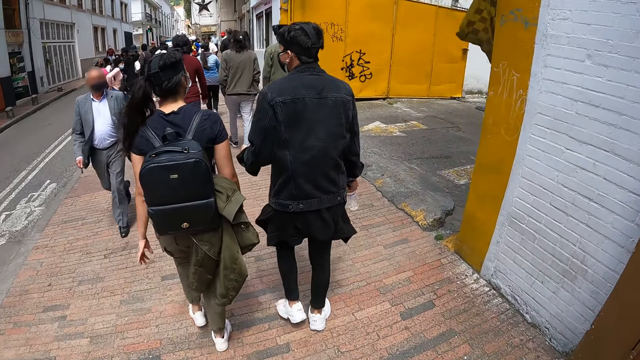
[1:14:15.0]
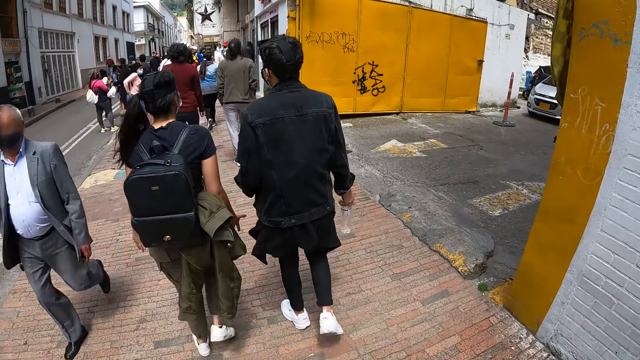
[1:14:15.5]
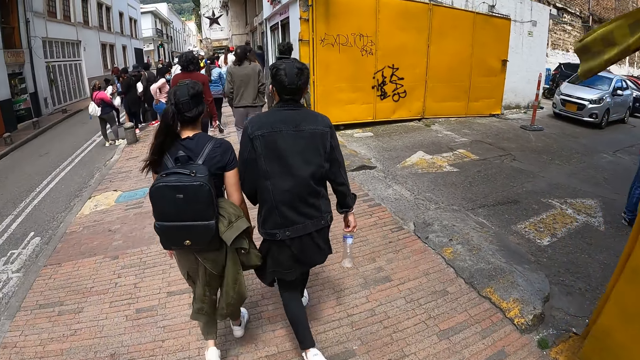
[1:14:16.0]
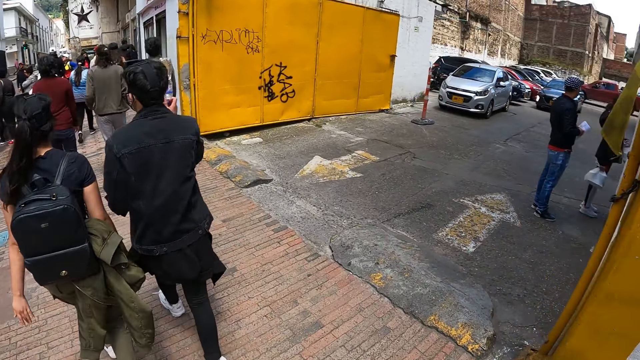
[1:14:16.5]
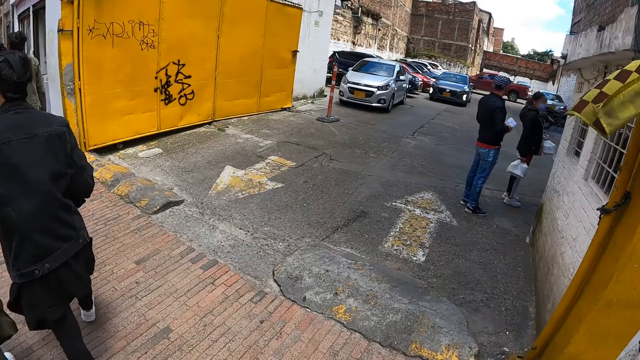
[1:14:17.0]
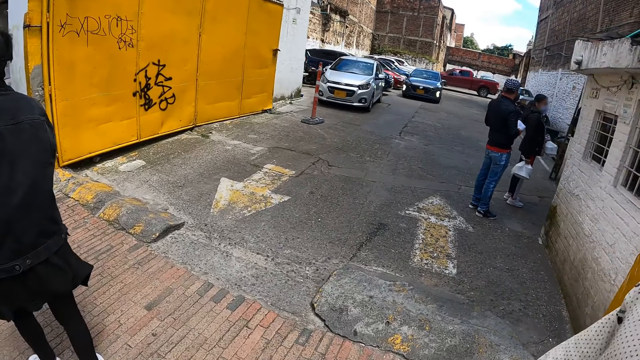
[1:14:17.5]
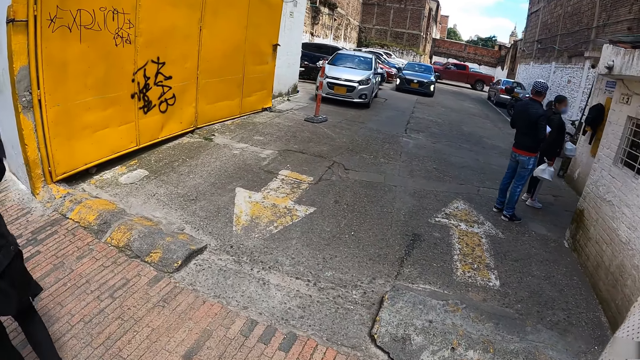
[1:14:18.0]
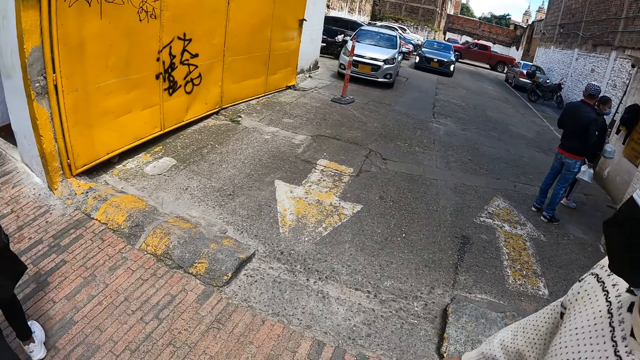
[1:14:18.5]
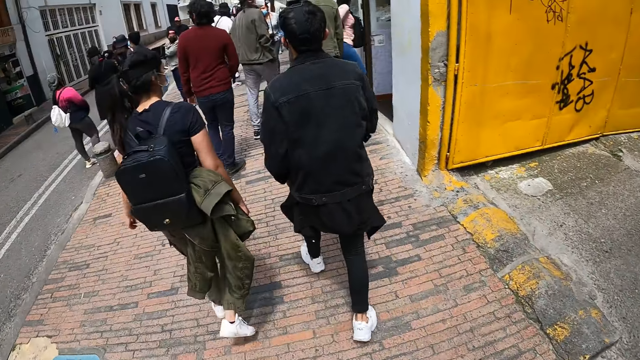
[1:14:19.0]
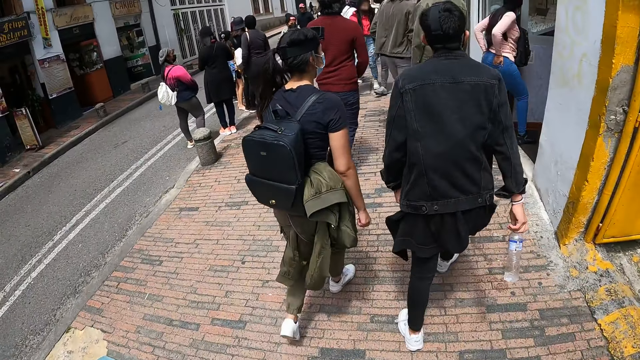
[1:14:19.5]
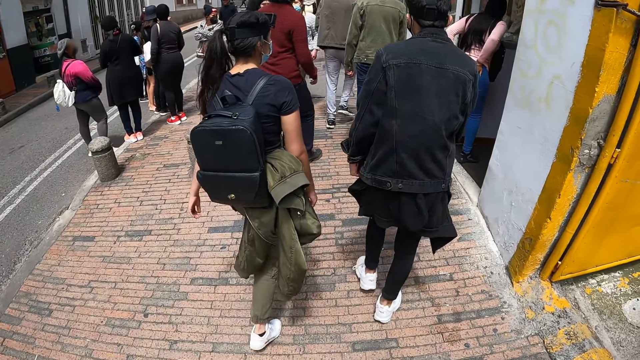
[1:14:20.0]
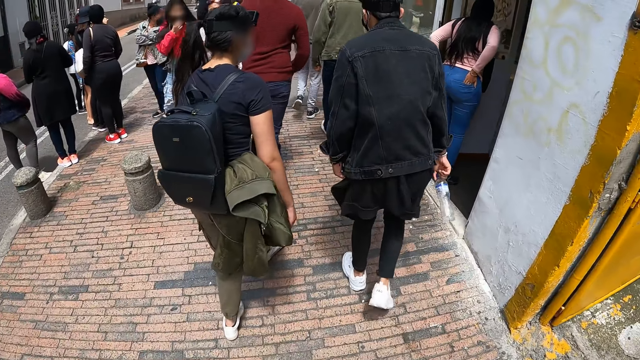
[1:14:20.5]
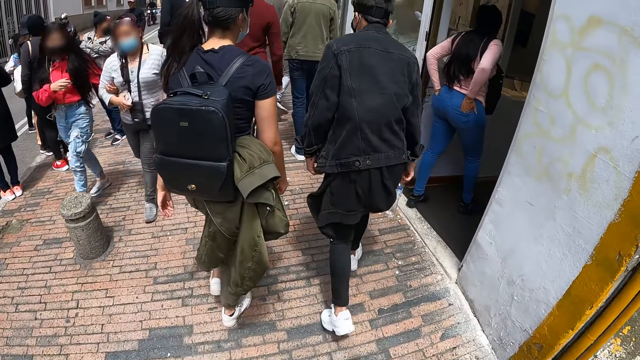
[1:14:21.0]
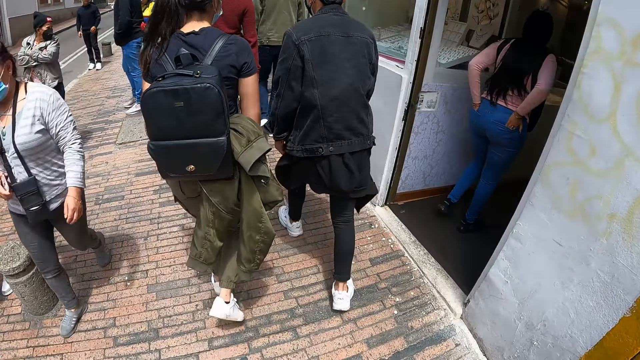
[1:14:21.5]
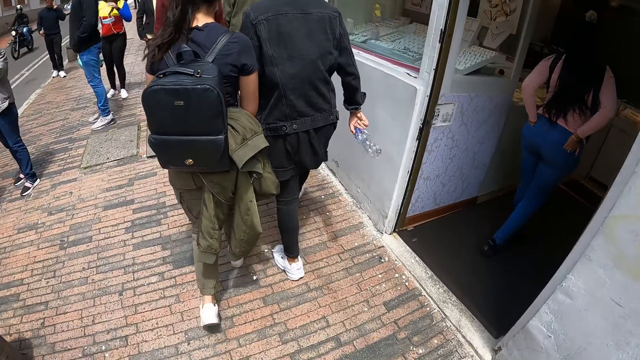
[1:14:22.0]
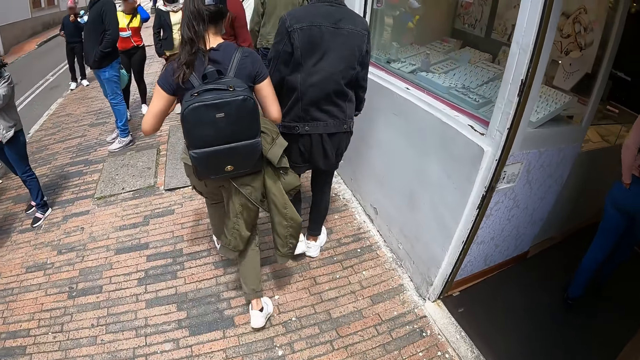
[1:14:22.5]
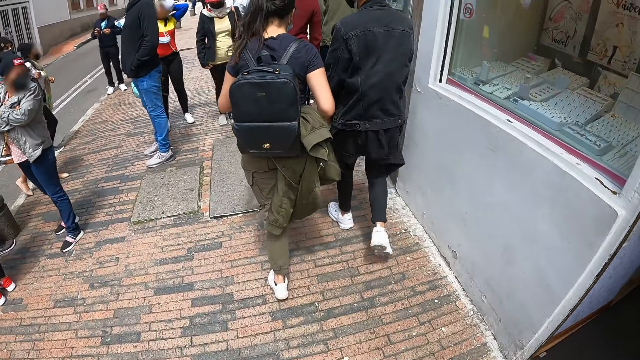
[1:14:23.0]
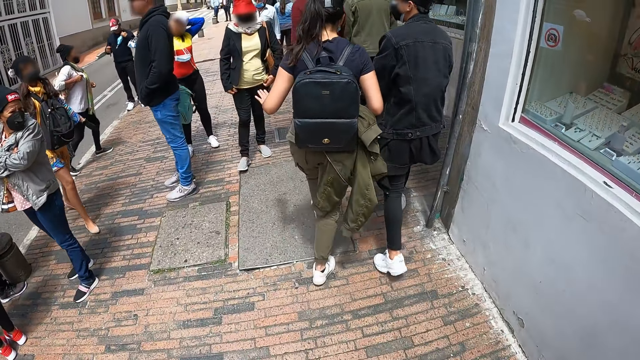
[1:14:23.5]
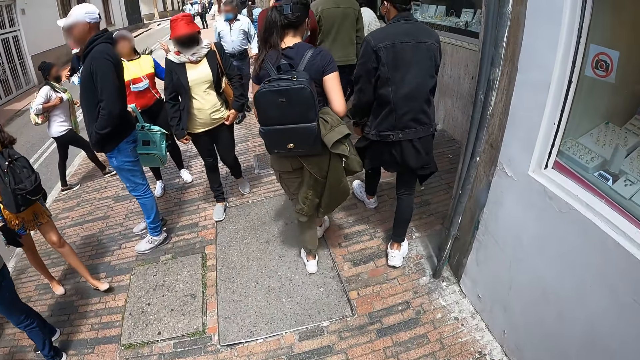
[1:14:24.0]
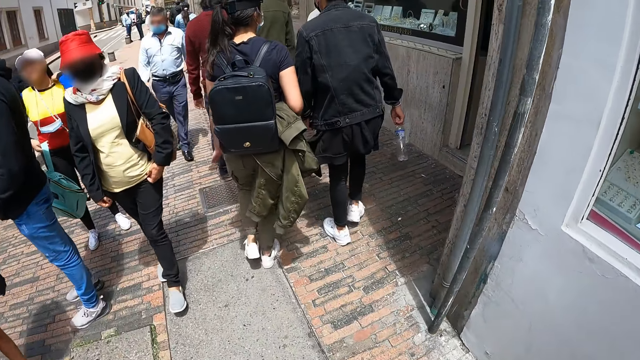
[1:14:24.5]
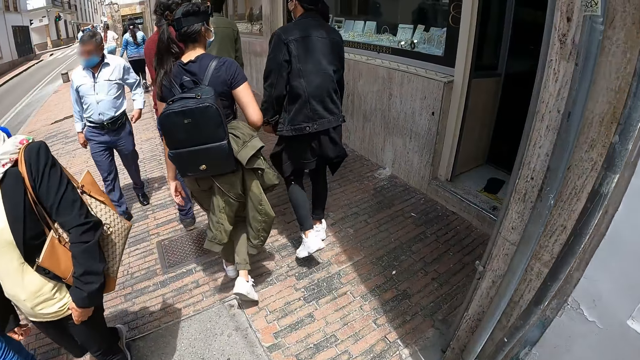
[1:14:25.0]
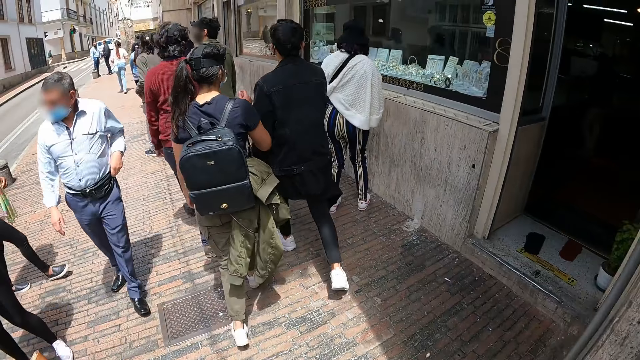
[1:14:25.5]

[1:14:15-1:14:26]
The camera wearer looks around the road. They walk along the road.

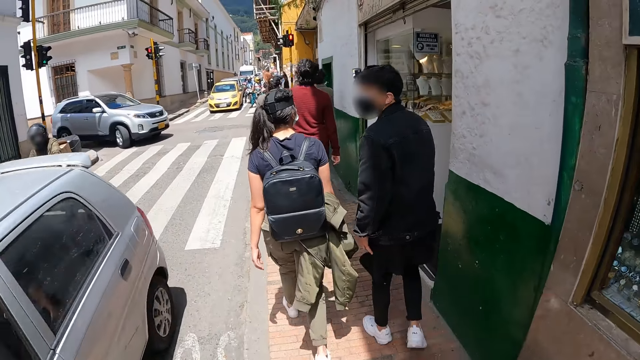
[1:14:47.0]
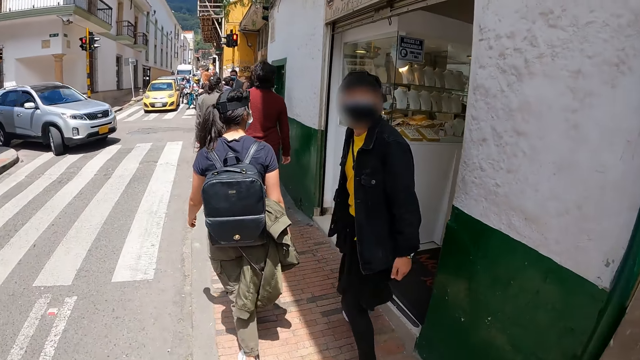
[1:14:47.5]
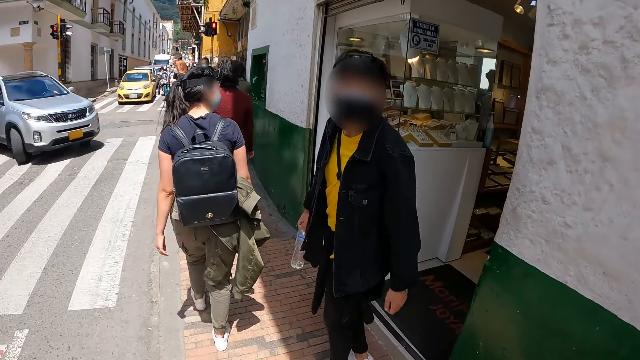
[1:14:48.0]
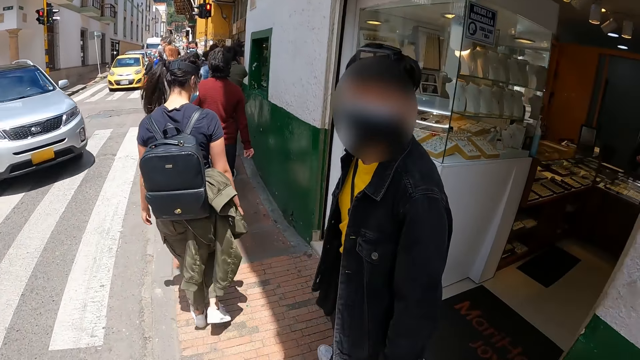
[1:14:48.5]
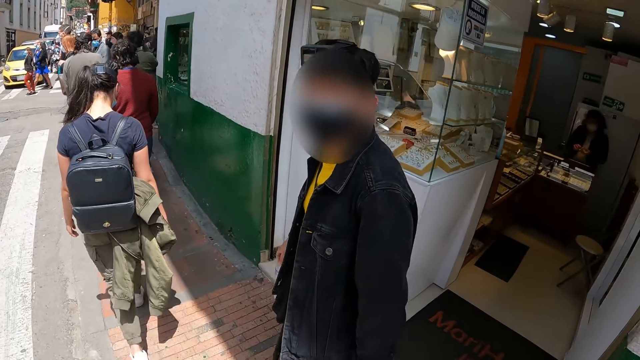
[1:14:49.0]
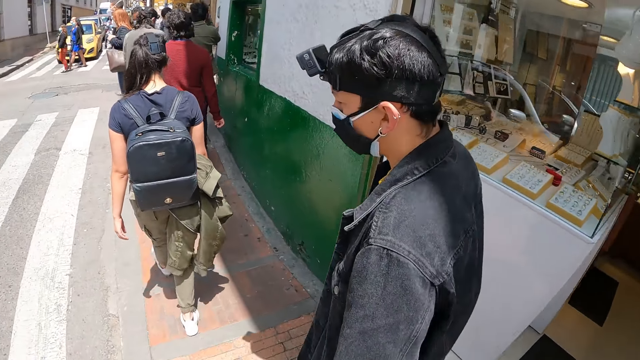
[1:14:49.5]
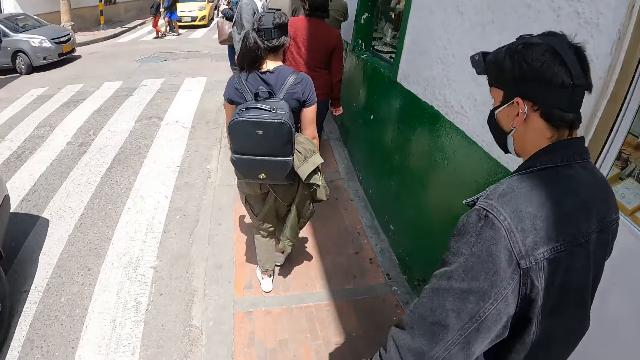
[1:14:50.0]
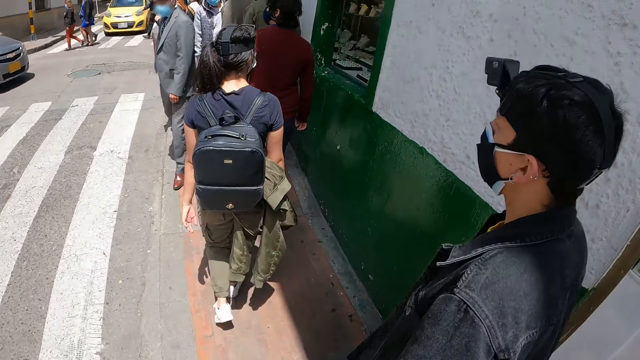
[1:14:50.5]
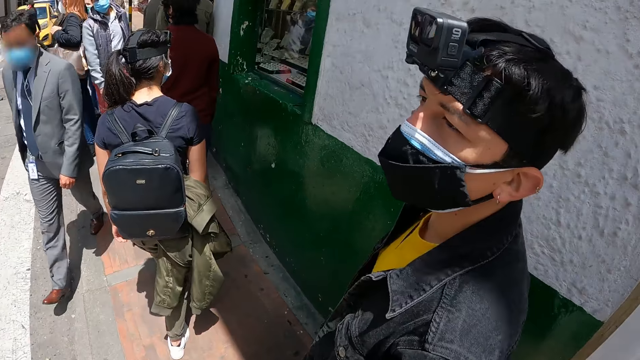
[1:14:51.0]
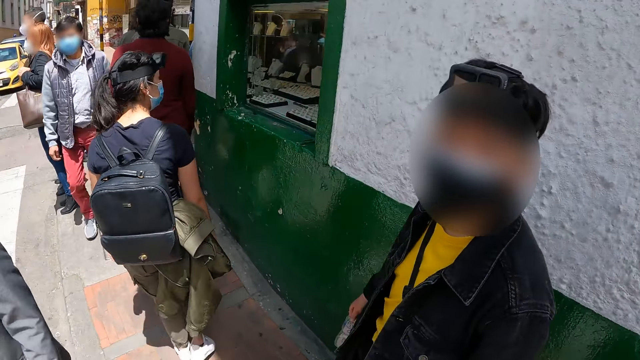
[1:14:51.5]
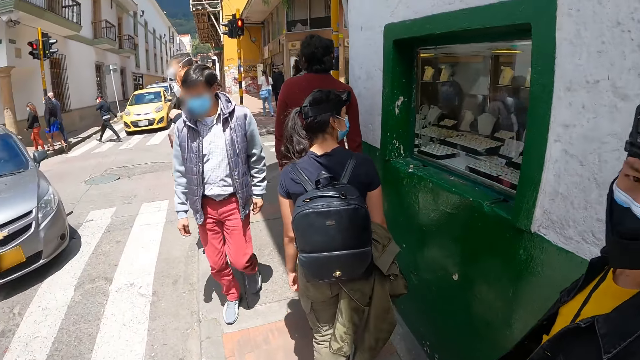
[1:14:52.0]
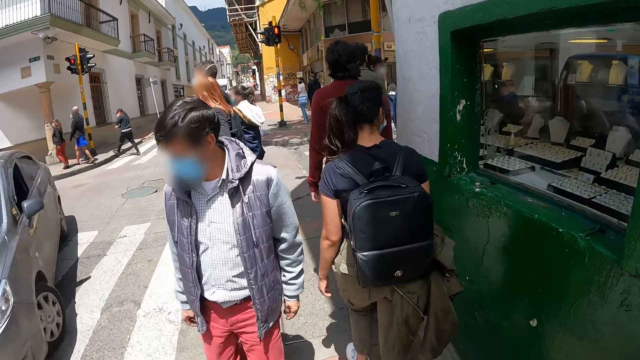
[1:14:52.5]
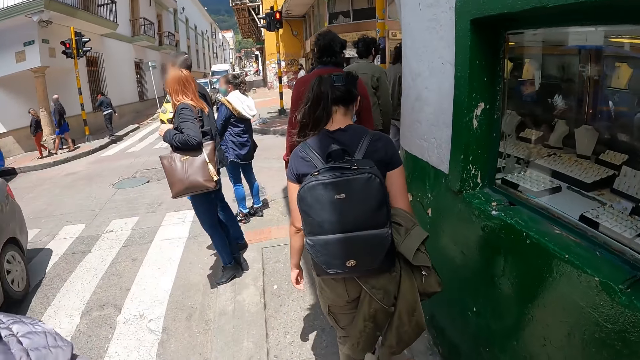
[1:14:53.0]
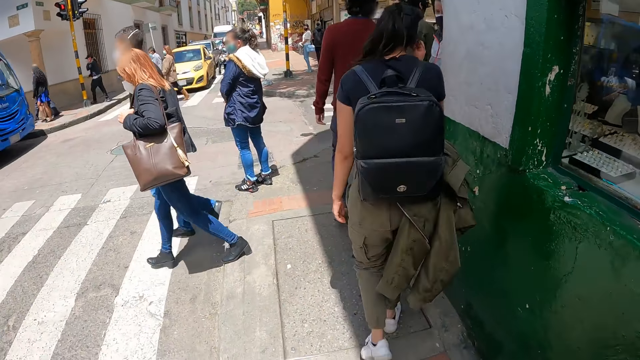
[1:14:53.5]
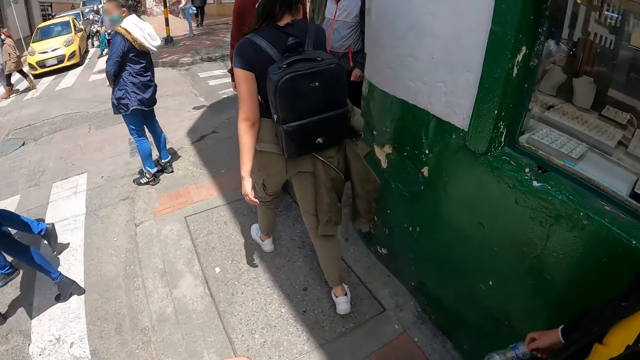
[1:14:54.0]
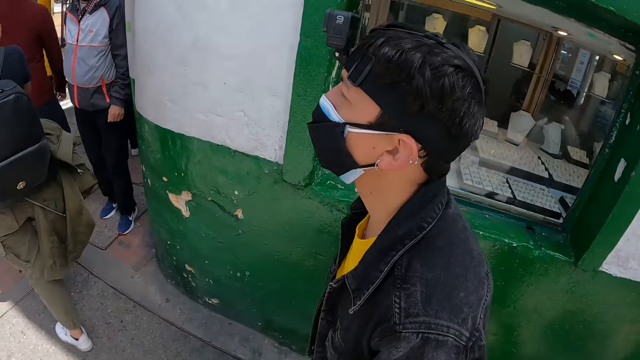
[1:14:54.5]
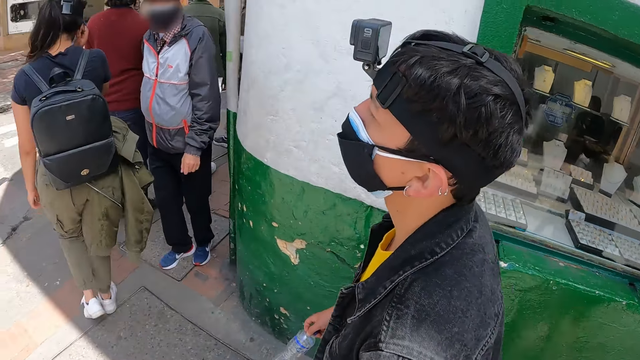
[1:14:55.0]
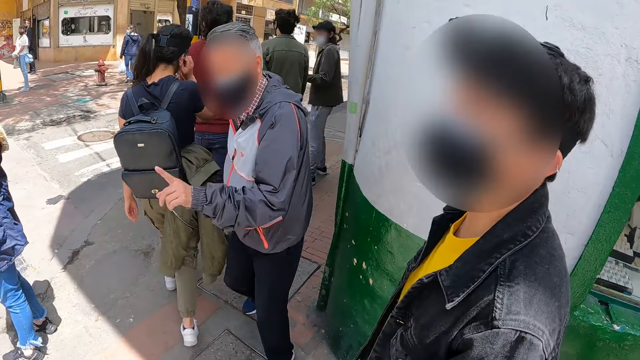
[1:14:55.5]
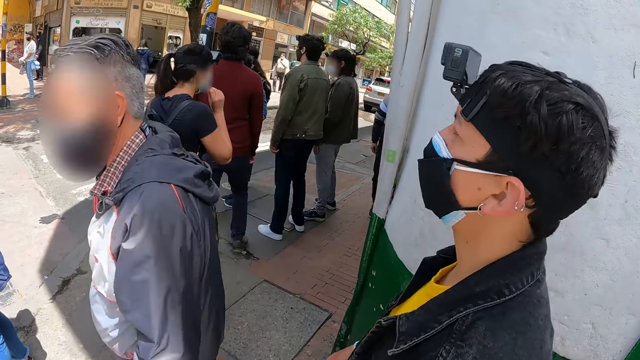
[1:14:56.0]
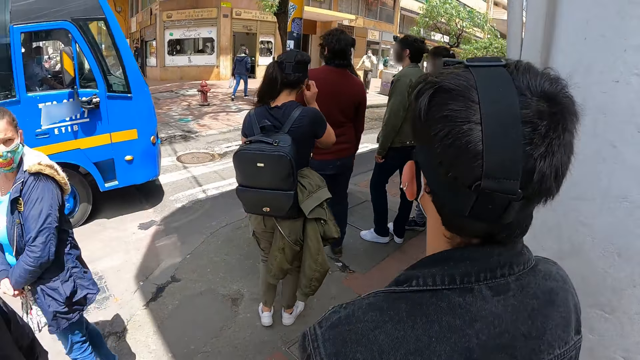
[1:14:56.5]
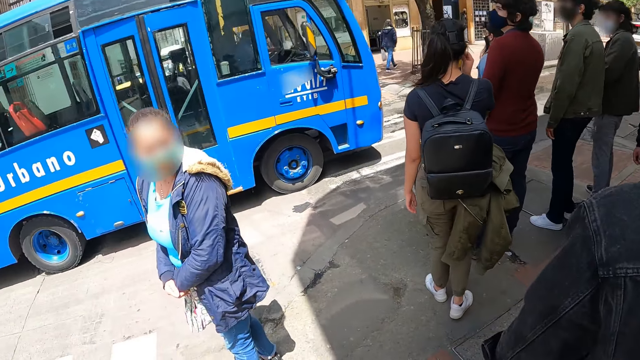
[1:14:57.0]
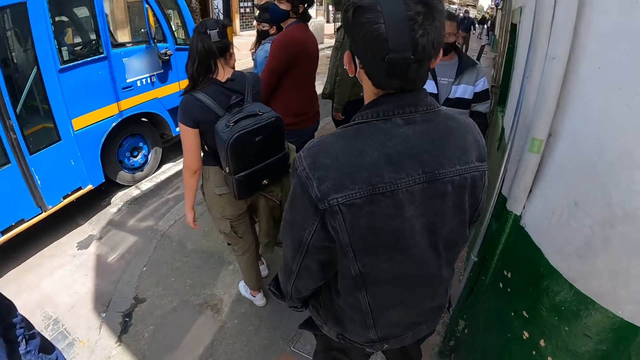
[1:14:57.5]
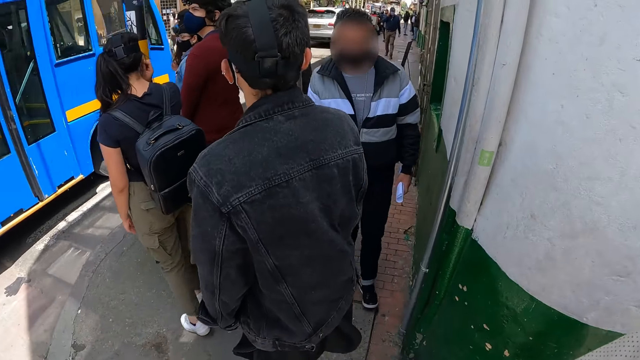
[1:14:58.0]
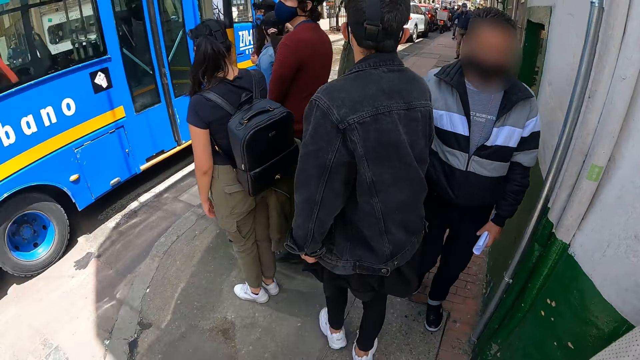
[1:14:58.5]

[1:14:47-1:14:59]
A man looks at the camera wearer. The camera wearer looks at the man. The man interacts with the camera wearer.
